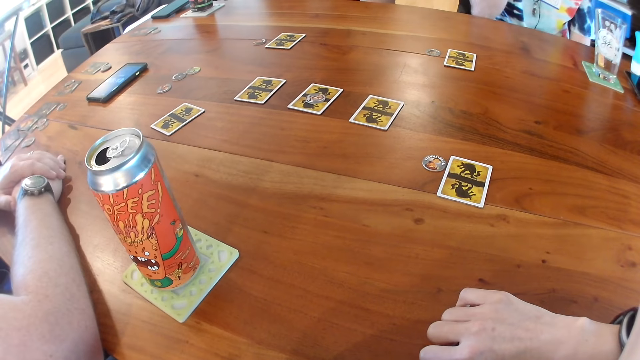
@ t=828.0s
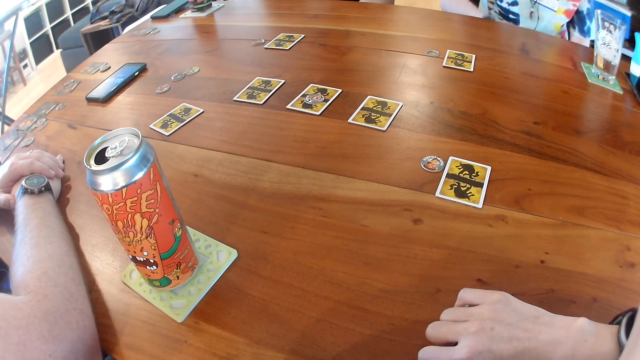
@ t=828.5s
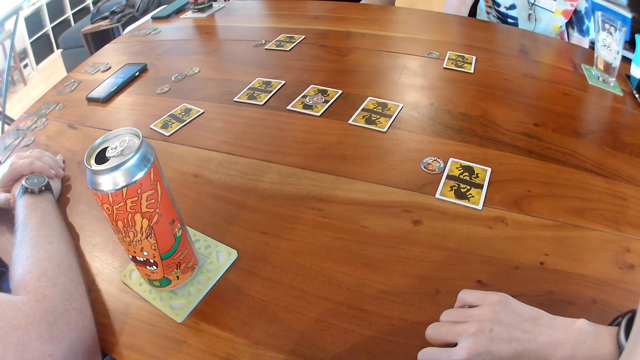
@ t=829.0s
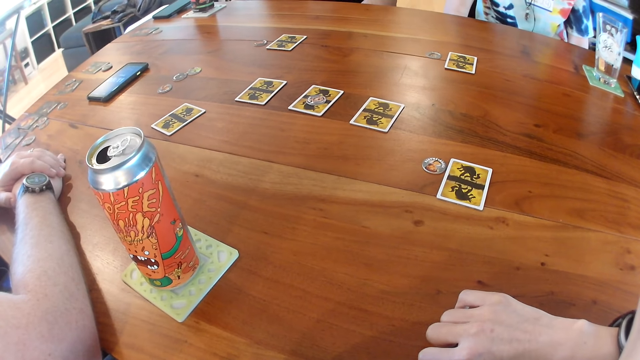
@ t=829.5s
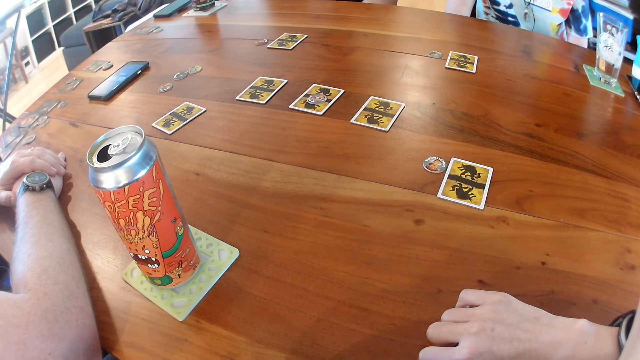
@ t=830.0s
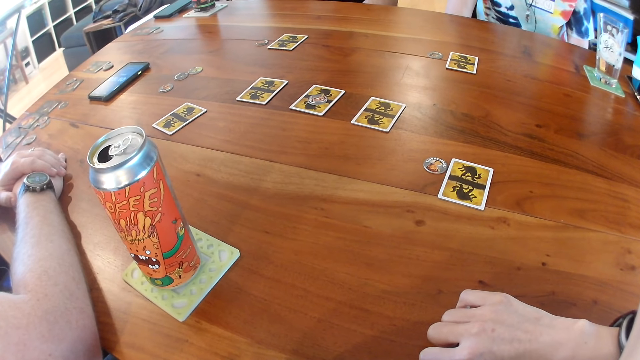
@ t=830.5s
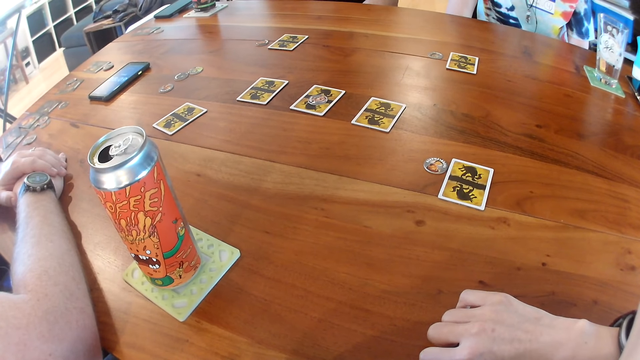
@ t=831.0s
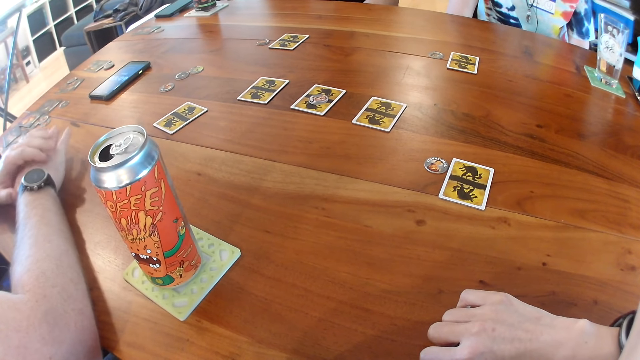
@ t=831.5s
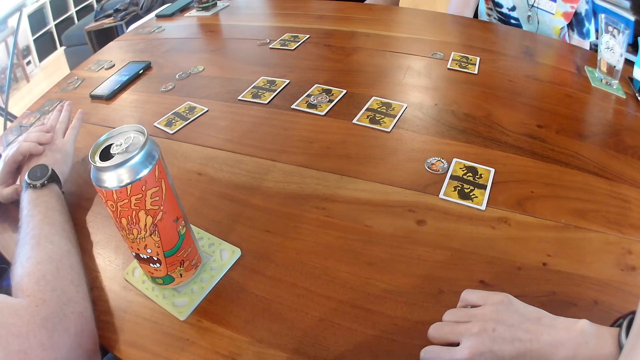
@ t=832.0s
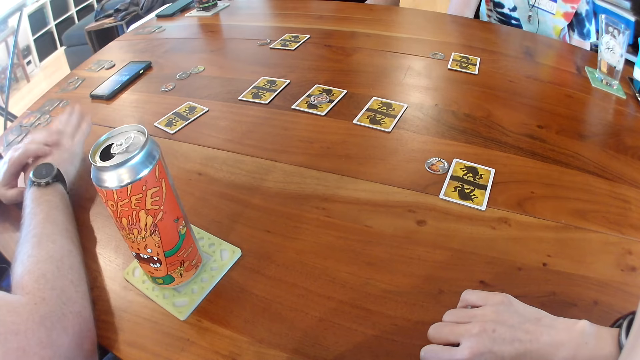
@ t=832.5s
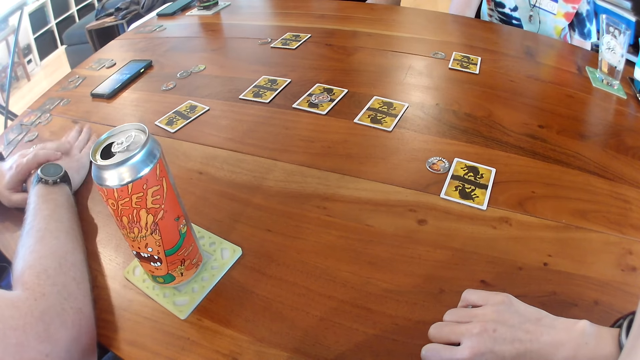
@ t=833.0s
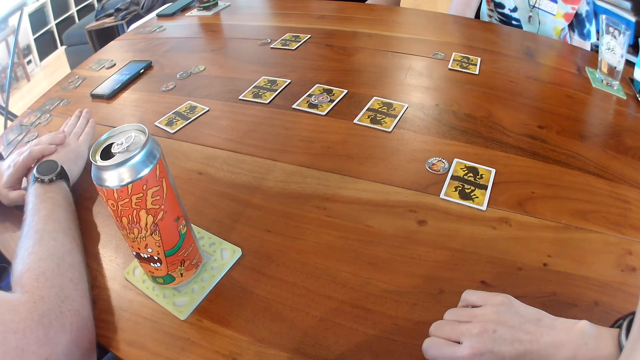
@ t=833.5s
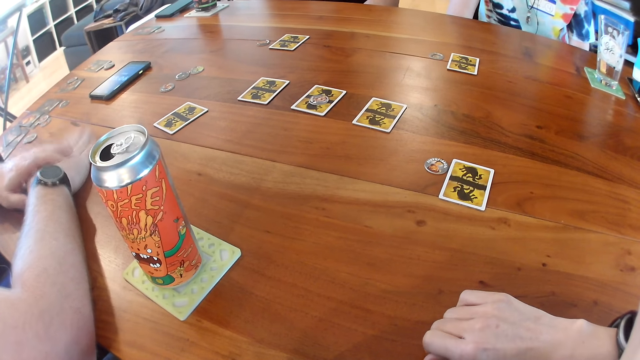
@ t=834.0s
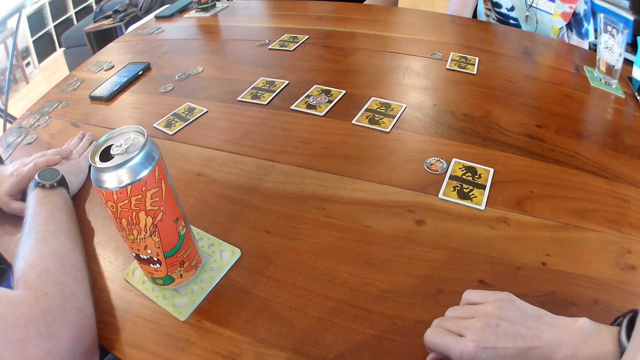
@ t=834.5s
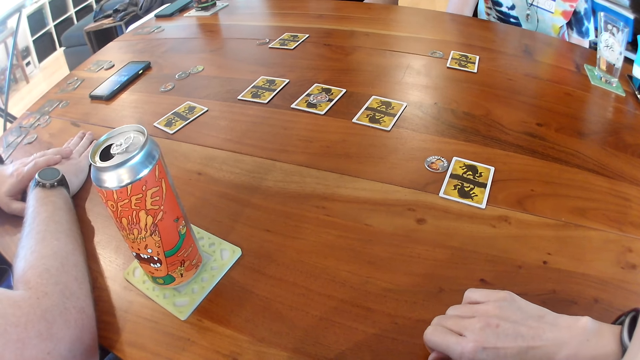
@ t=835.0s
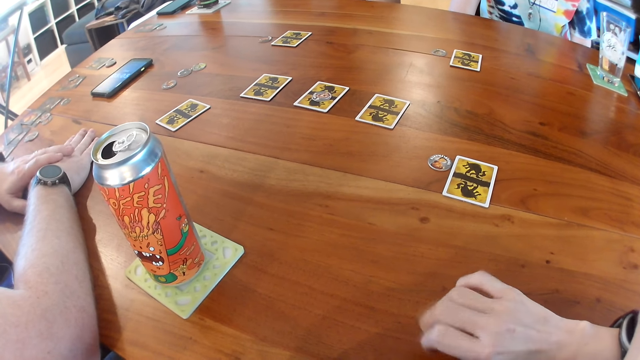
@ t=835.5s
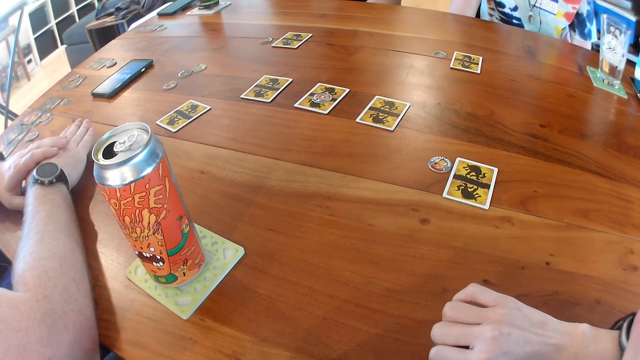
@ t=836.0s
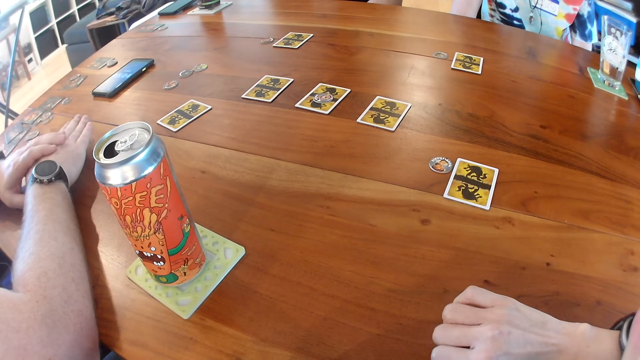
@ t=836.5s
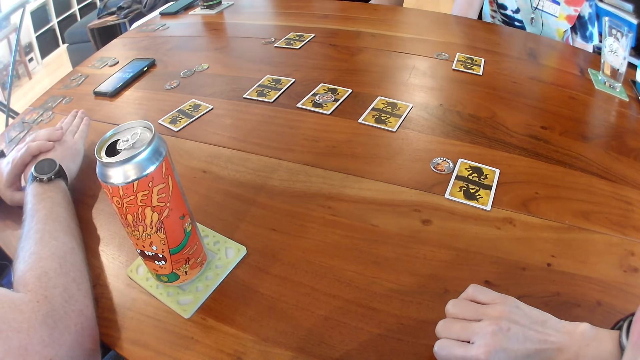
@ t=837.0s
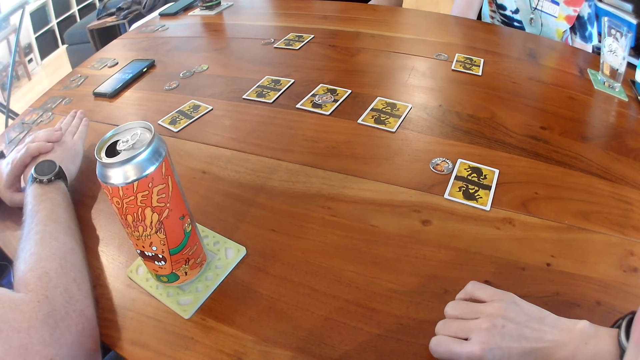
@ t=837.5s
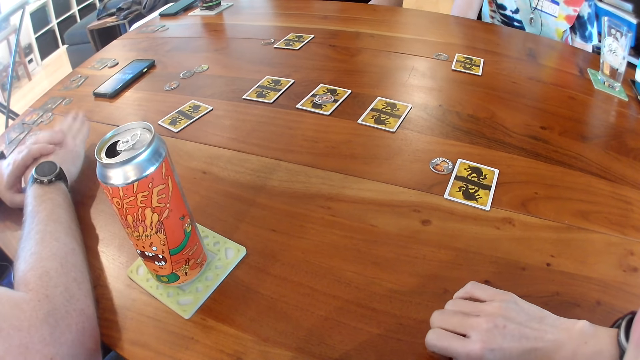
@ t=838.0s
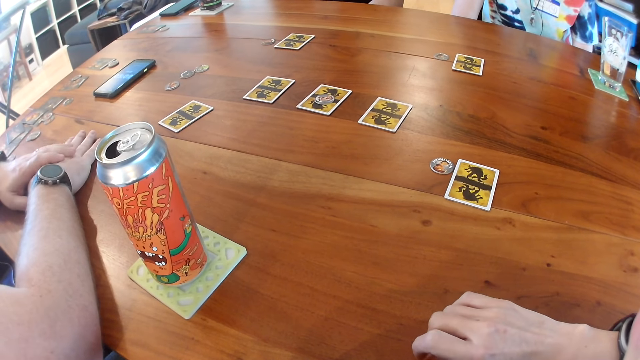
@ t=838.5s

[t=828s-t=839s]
The man places his two hands on the table and taps the table with his right hand. The camera wearer moves the fingers.

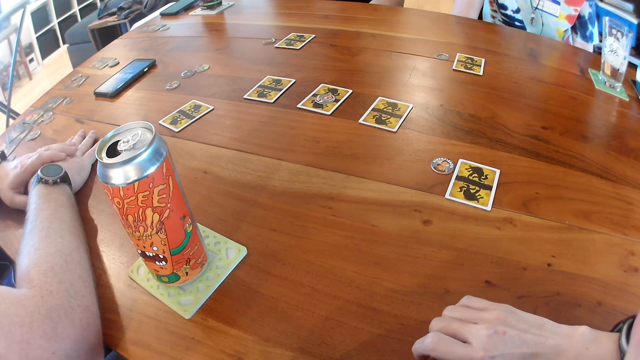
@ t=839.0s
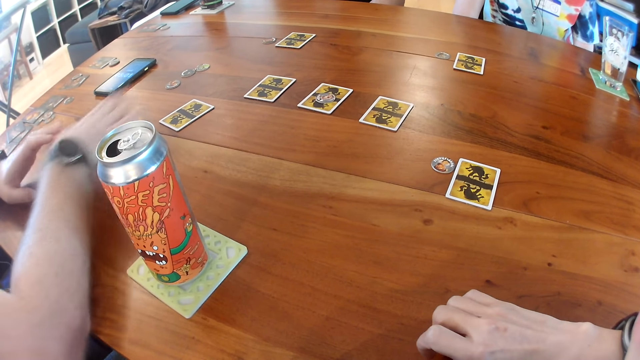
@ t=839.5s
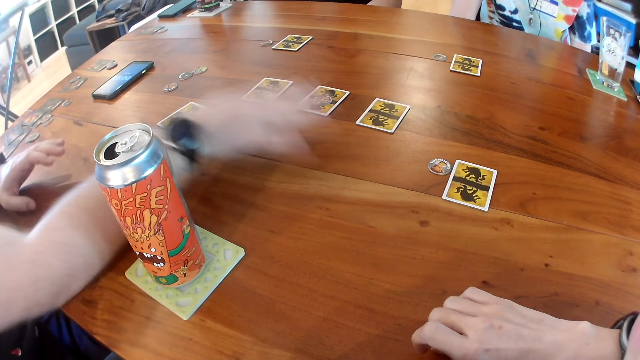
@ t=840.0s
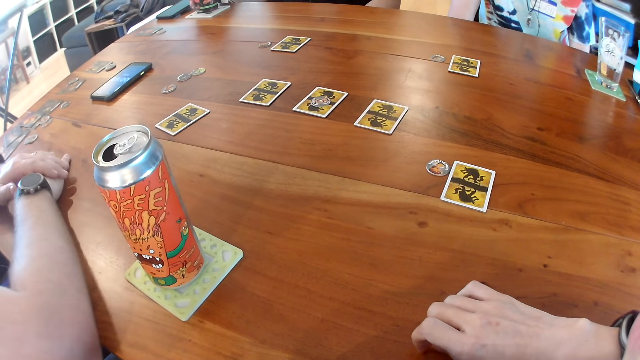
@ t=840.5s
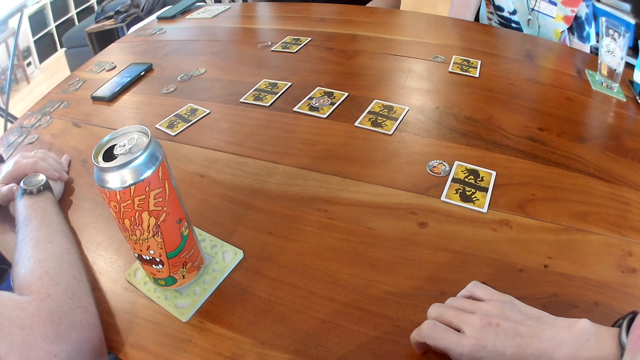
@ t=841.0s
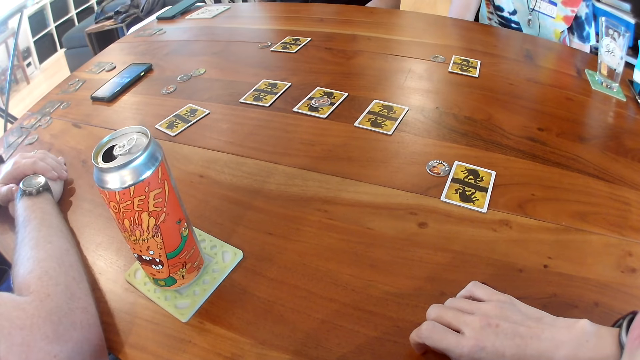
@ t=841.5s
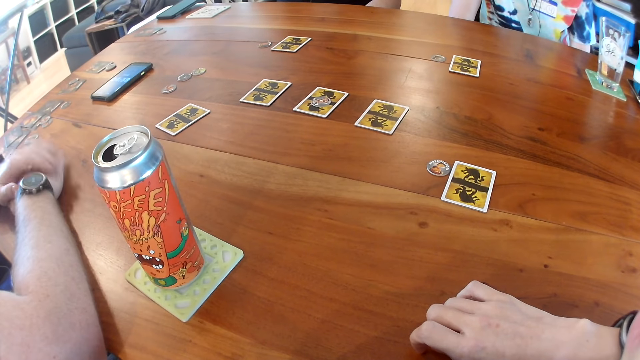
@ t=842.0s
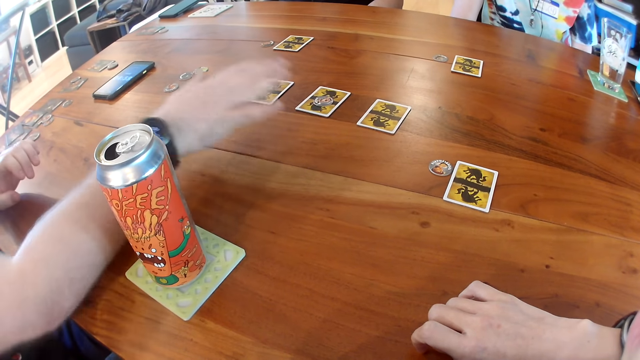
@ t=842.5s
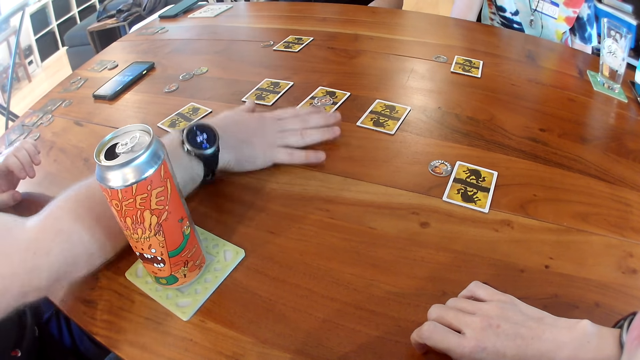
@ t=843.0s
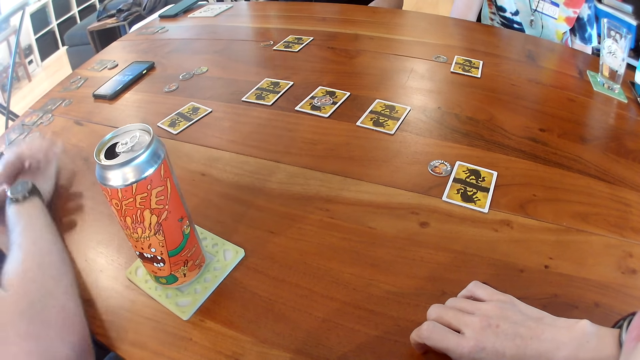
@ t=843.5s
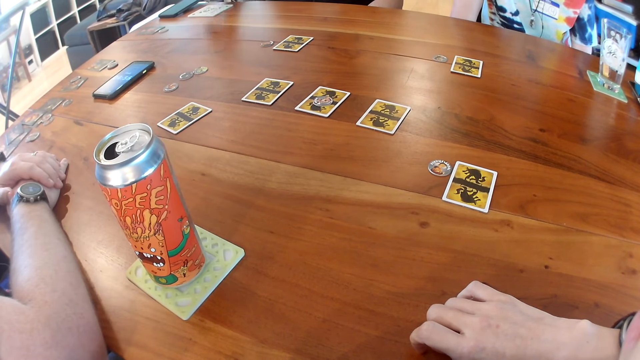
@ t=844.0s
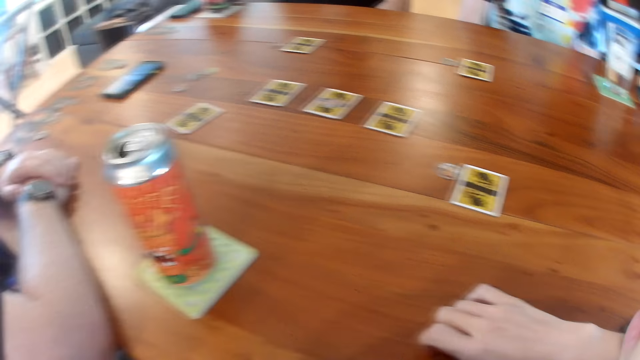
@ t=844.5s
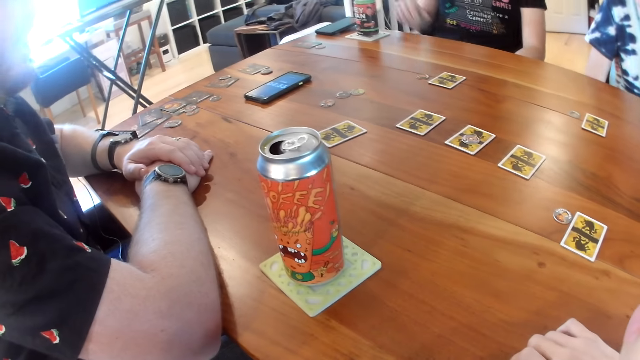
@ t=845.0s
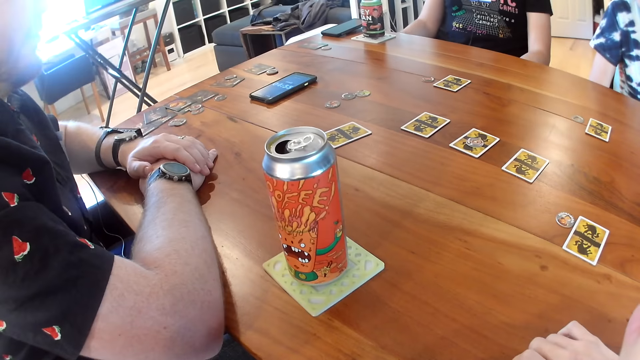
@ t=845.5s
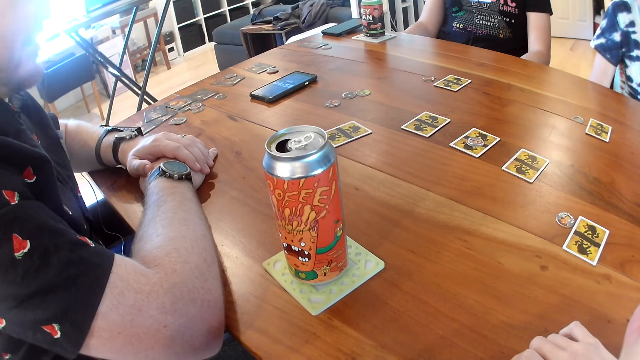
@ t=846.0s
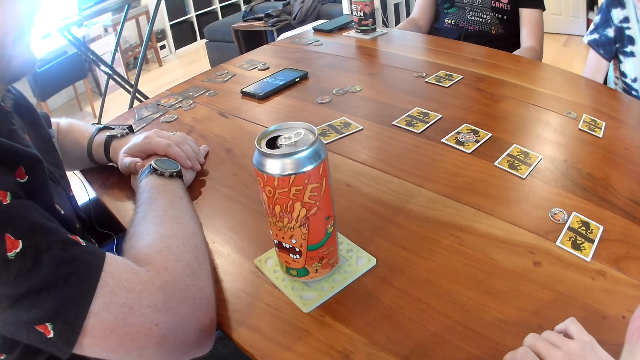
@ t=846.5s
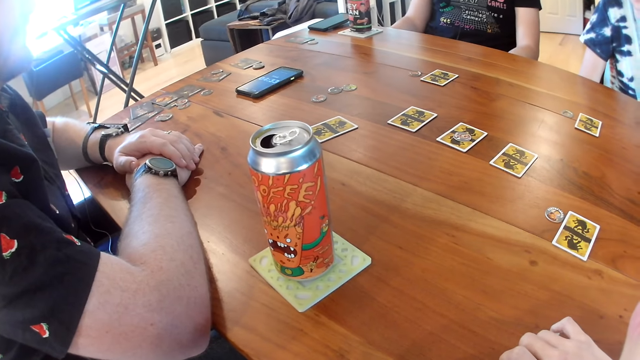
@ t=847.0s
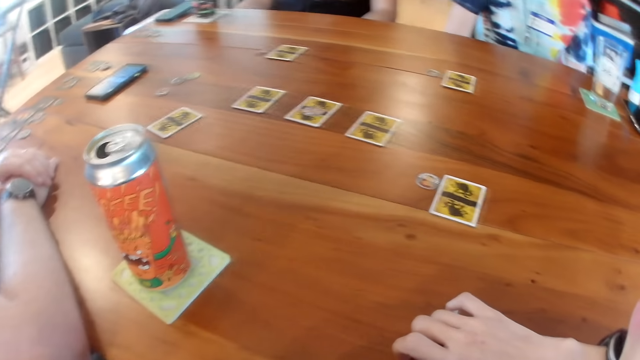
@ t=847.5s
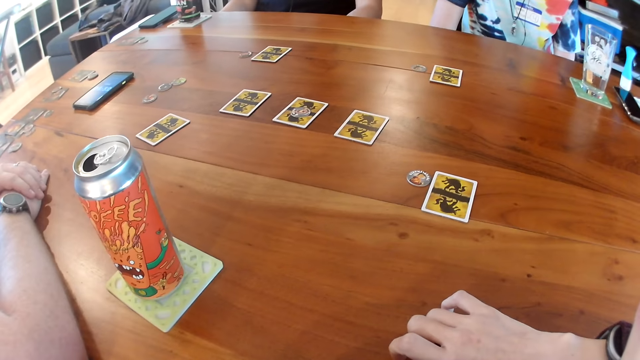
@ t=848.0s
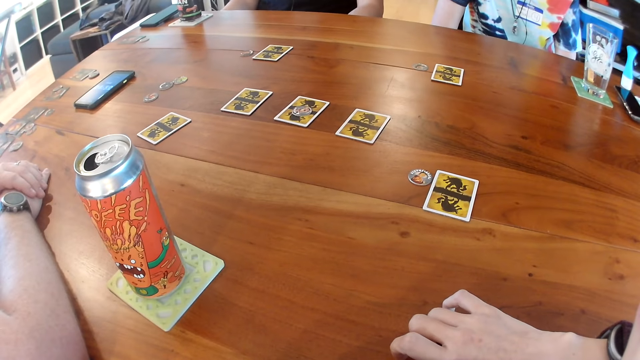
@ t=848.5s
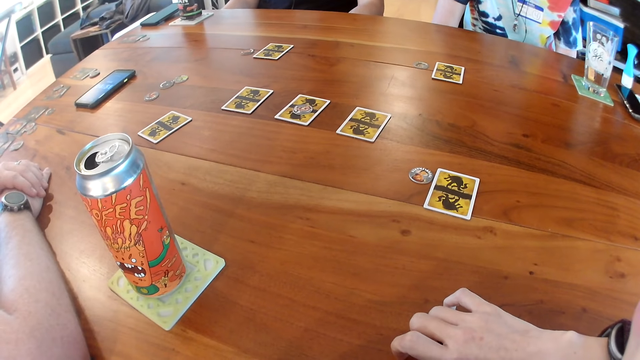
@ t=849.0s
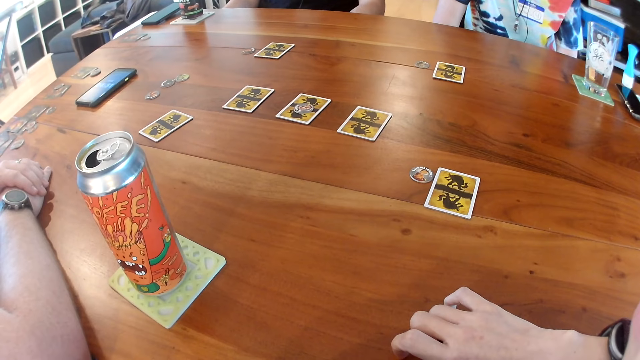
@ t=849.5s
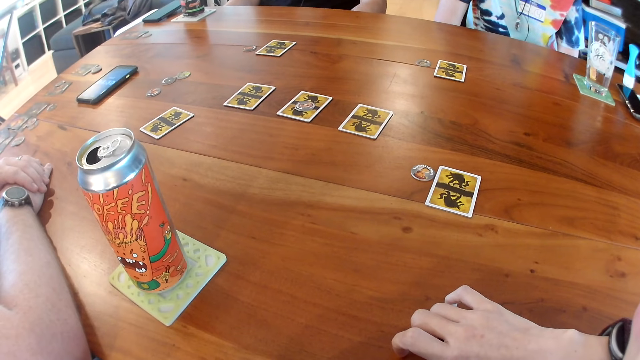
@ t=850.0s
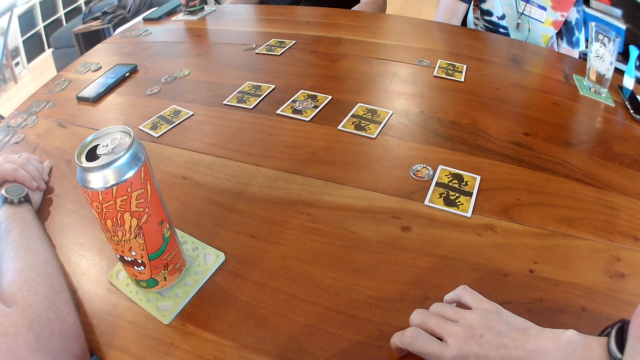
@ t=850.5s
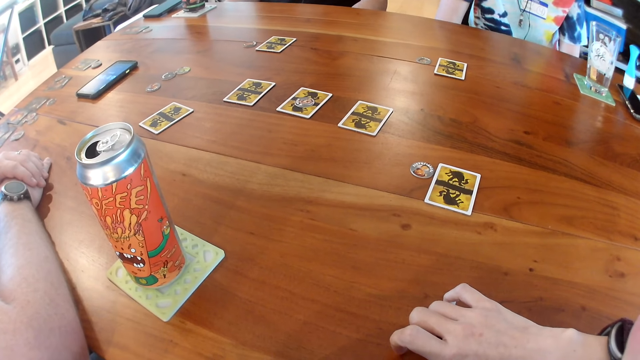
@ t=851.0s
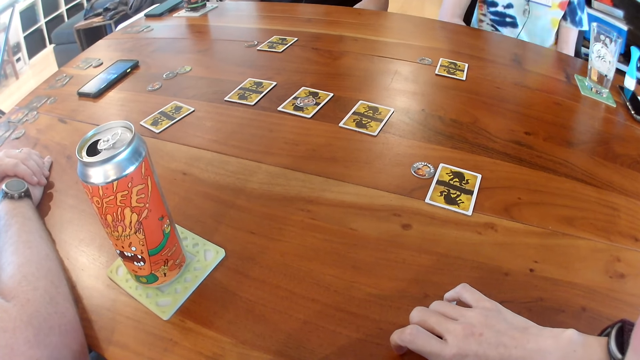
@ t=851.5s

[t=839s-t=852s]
The man points the cards and places his two hands on the table. Another man takes a can from the table with his right hand. The first man points the cards and places his two hands on the table. The other man places the can on the table with his right hand.
